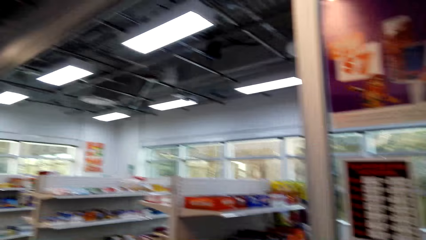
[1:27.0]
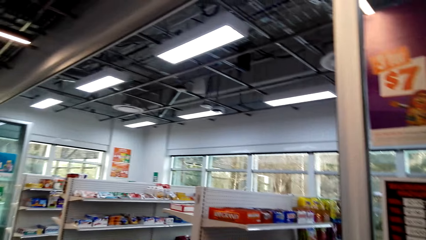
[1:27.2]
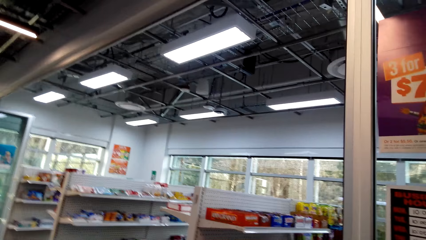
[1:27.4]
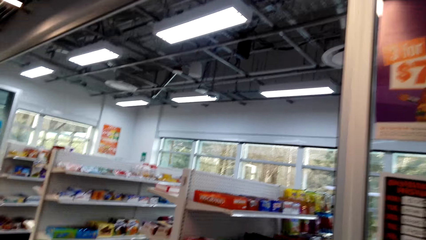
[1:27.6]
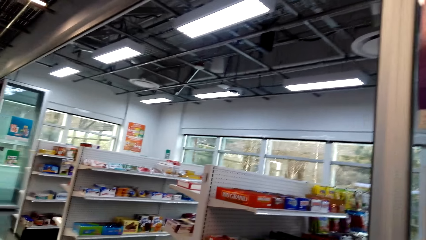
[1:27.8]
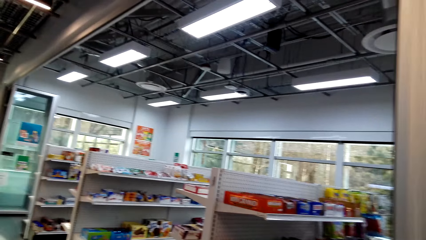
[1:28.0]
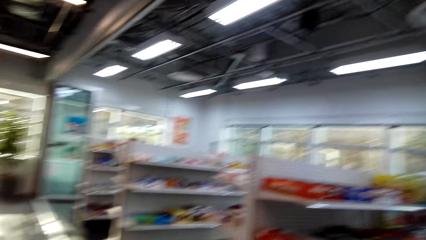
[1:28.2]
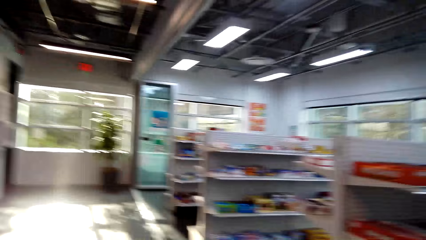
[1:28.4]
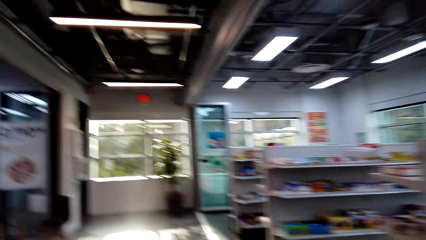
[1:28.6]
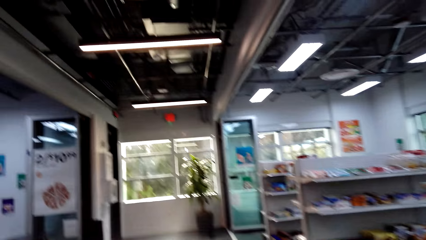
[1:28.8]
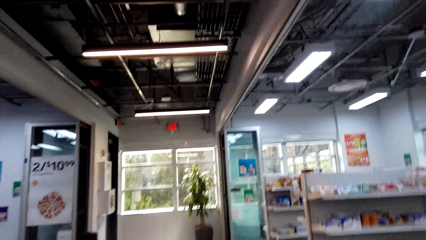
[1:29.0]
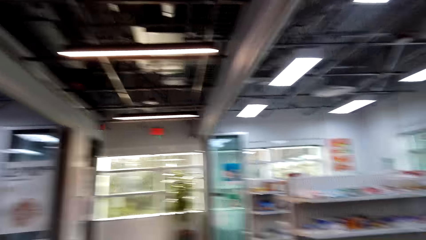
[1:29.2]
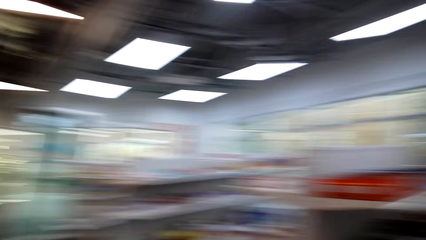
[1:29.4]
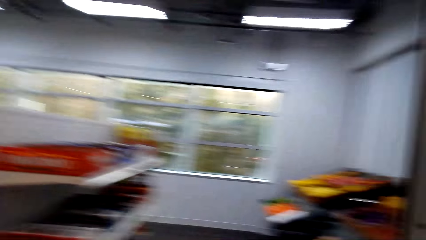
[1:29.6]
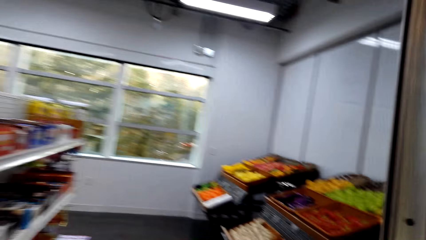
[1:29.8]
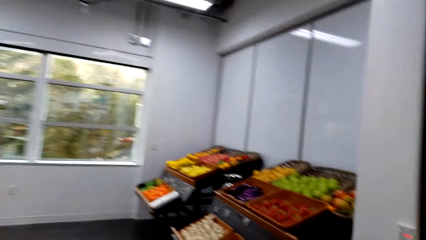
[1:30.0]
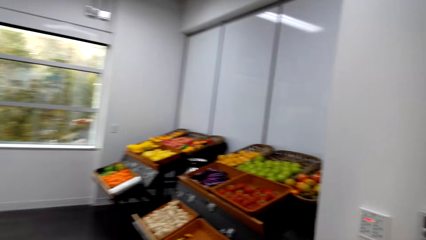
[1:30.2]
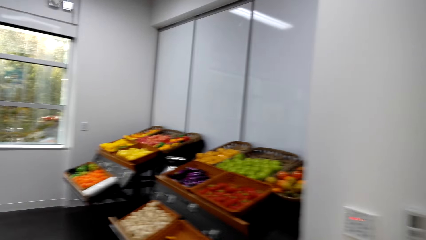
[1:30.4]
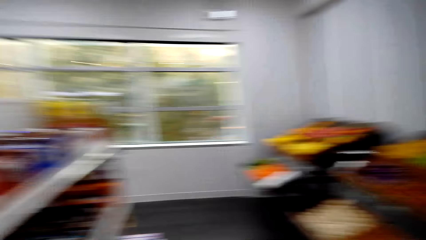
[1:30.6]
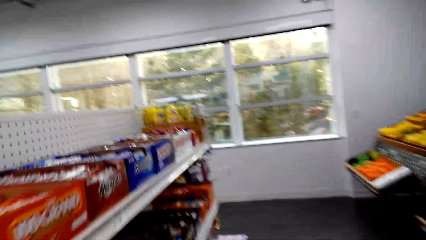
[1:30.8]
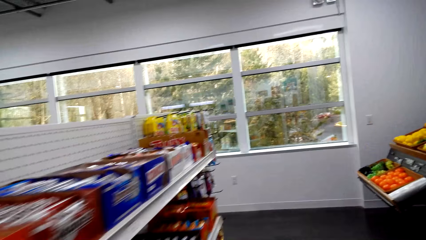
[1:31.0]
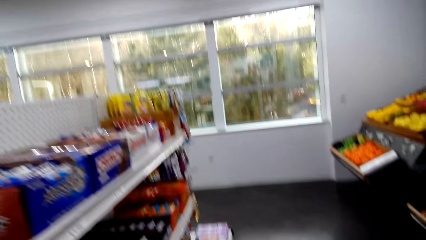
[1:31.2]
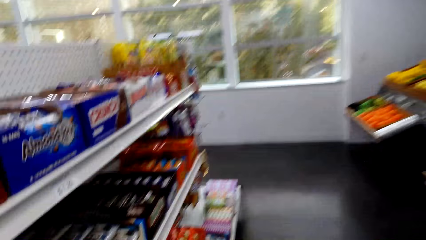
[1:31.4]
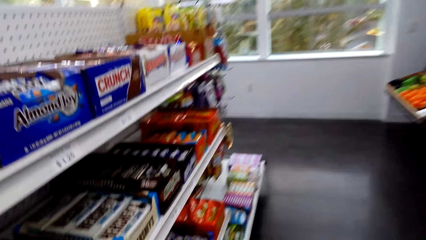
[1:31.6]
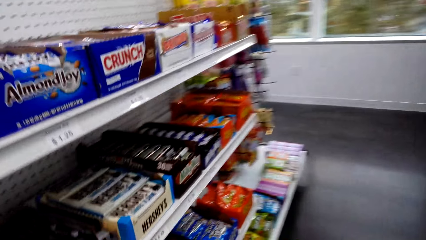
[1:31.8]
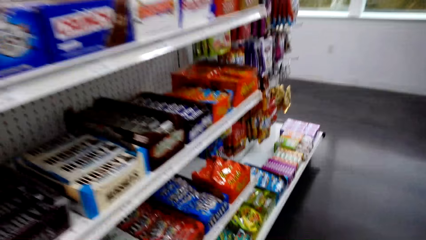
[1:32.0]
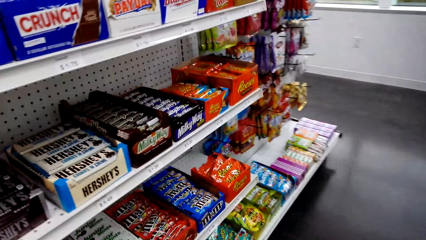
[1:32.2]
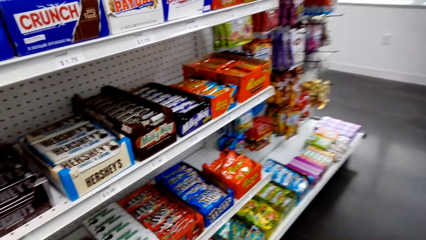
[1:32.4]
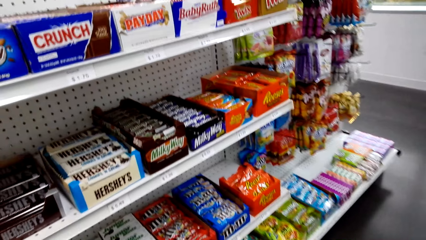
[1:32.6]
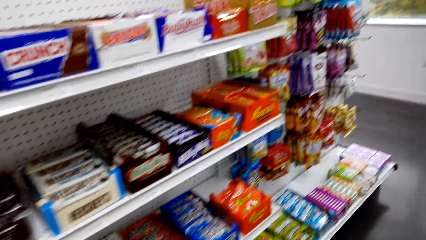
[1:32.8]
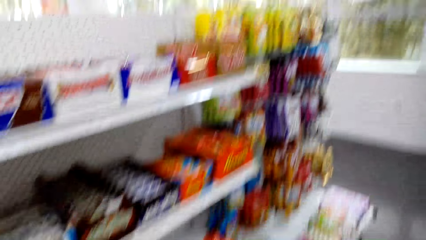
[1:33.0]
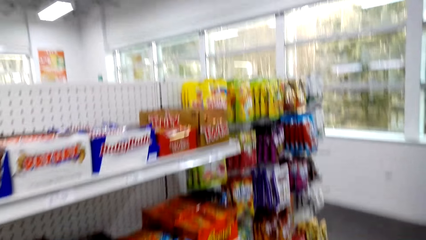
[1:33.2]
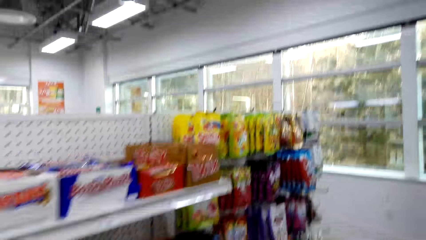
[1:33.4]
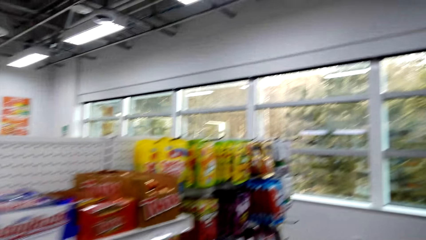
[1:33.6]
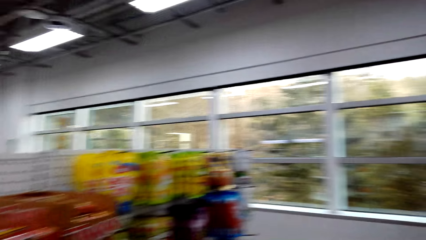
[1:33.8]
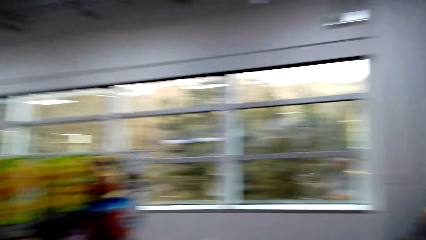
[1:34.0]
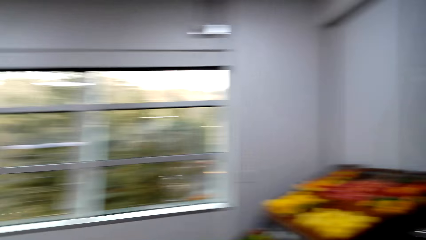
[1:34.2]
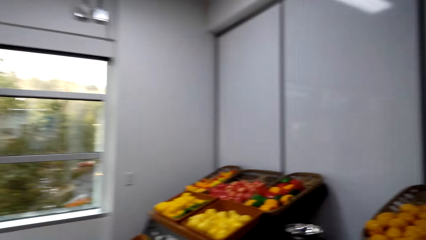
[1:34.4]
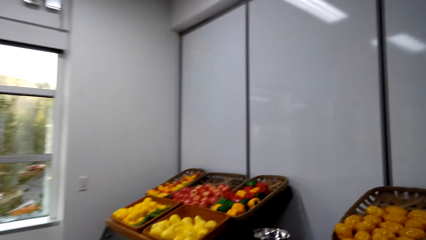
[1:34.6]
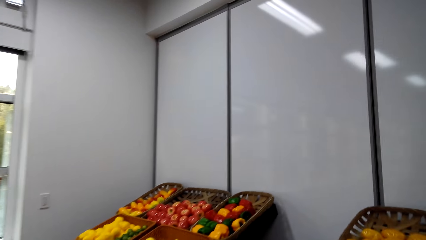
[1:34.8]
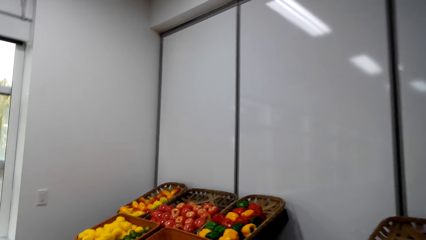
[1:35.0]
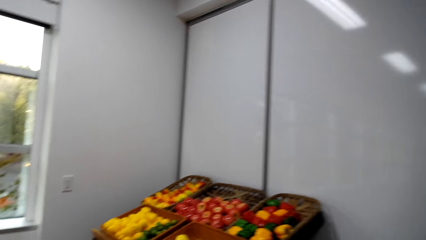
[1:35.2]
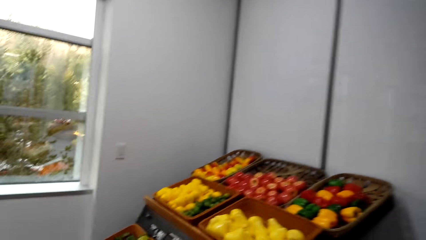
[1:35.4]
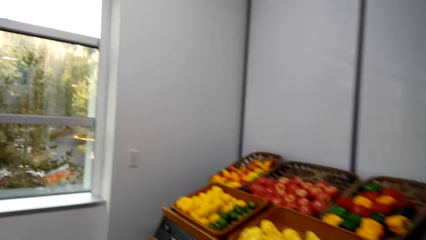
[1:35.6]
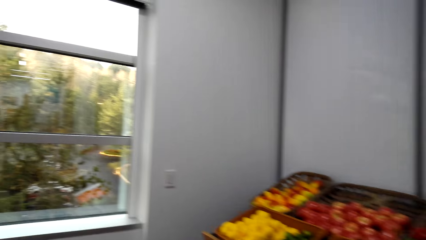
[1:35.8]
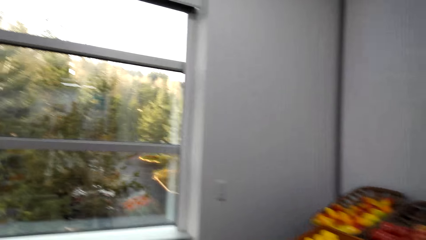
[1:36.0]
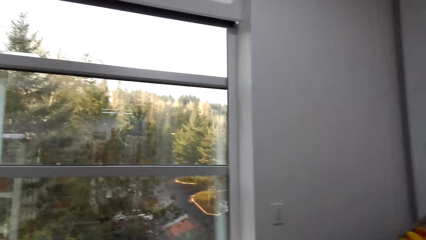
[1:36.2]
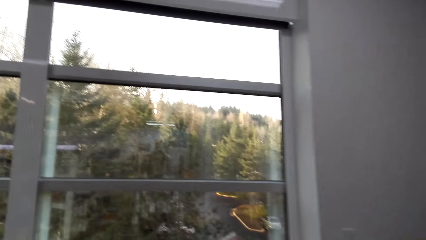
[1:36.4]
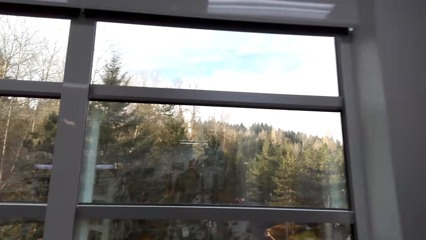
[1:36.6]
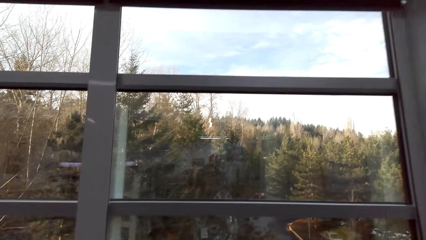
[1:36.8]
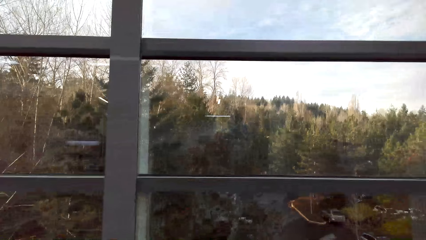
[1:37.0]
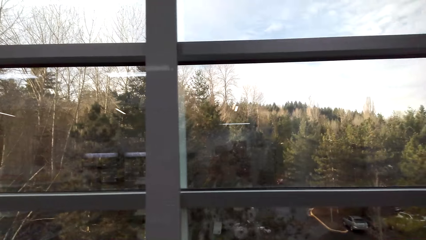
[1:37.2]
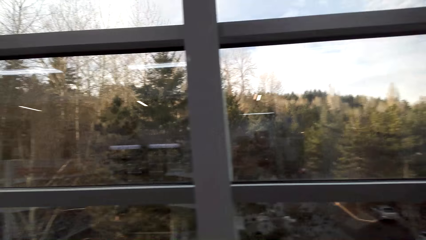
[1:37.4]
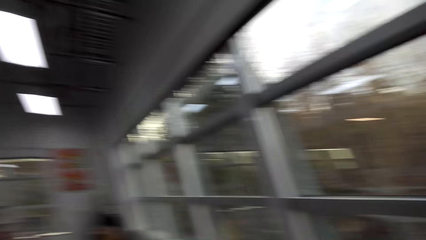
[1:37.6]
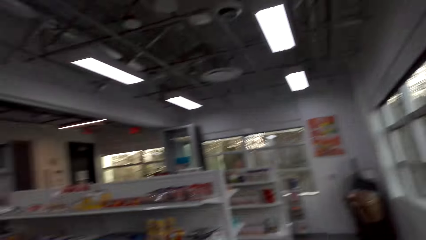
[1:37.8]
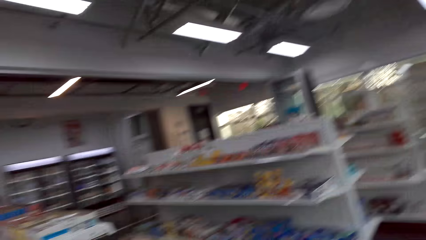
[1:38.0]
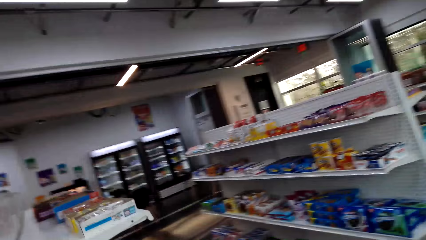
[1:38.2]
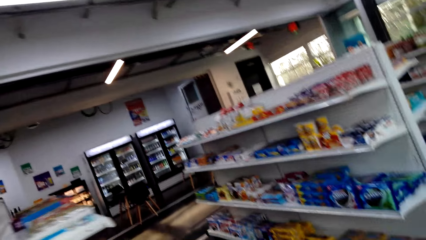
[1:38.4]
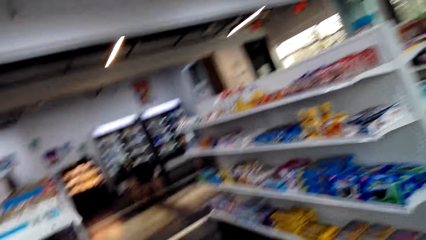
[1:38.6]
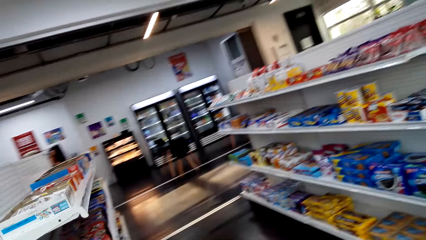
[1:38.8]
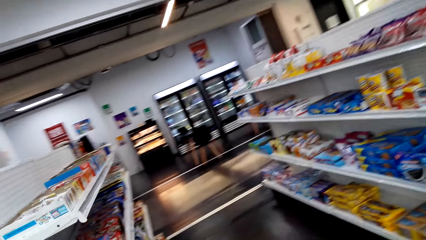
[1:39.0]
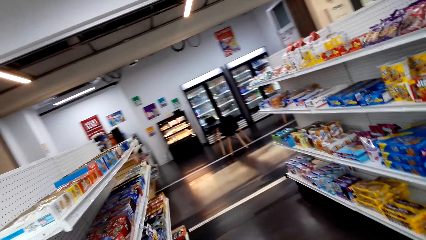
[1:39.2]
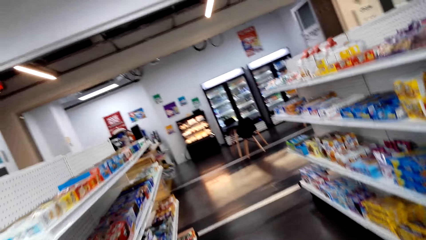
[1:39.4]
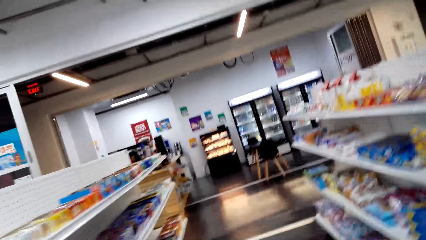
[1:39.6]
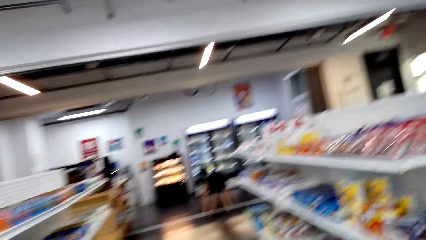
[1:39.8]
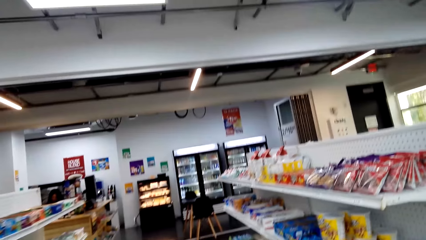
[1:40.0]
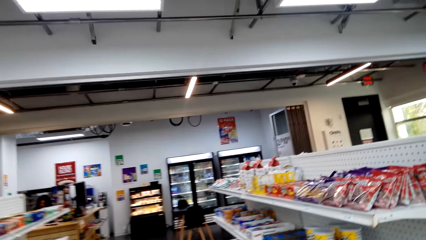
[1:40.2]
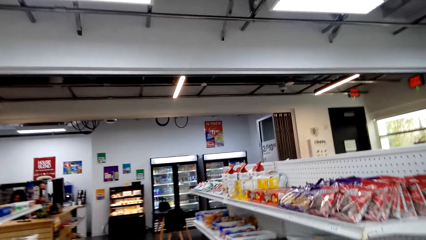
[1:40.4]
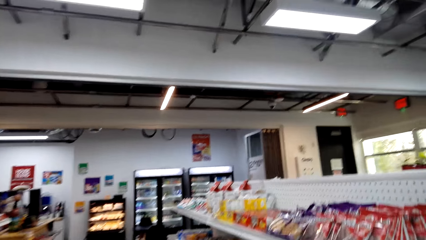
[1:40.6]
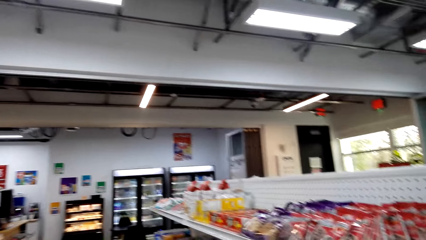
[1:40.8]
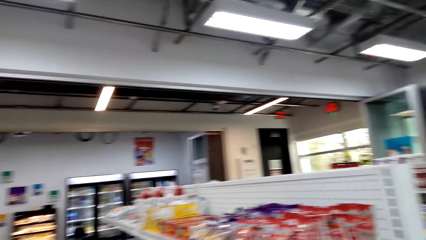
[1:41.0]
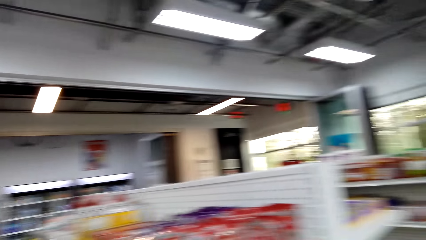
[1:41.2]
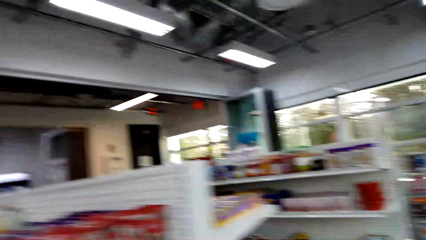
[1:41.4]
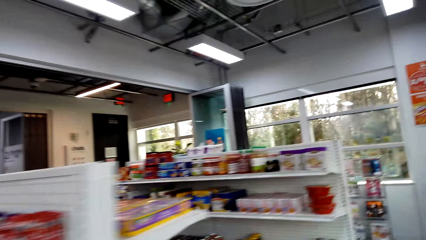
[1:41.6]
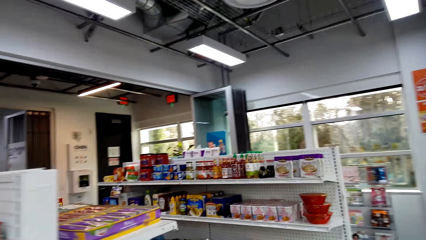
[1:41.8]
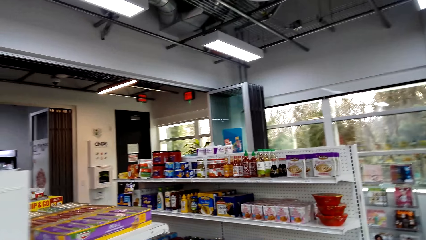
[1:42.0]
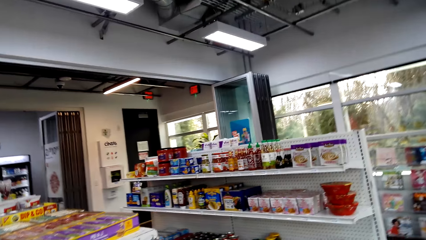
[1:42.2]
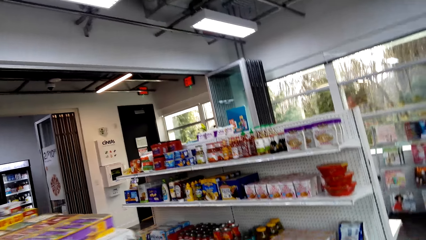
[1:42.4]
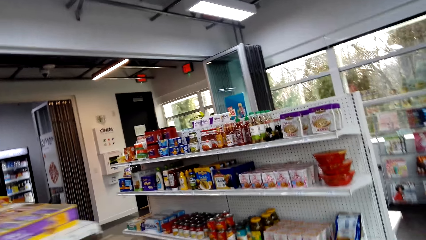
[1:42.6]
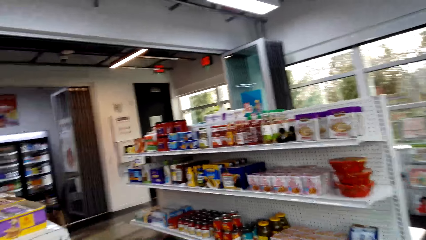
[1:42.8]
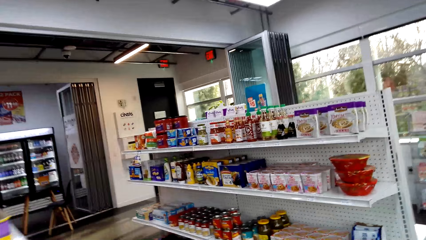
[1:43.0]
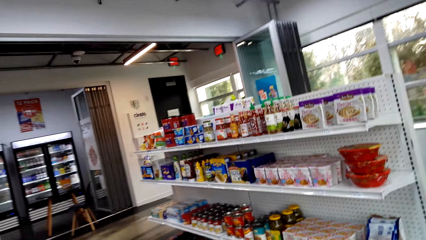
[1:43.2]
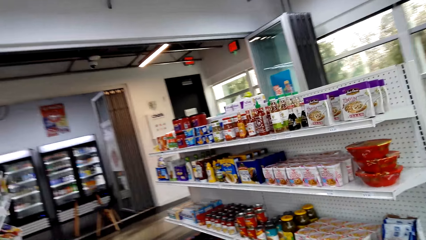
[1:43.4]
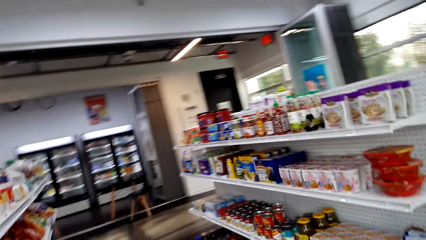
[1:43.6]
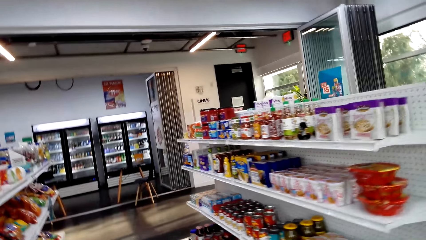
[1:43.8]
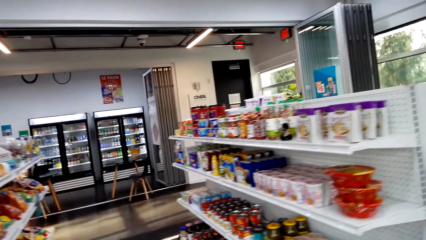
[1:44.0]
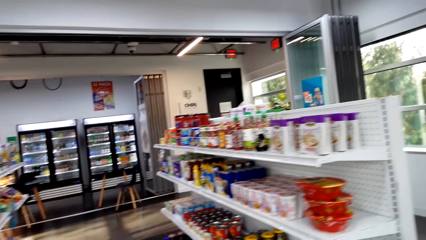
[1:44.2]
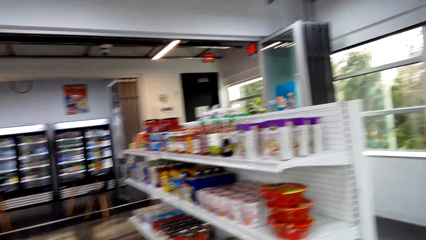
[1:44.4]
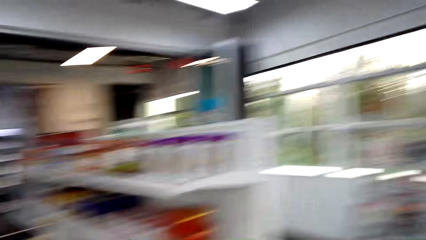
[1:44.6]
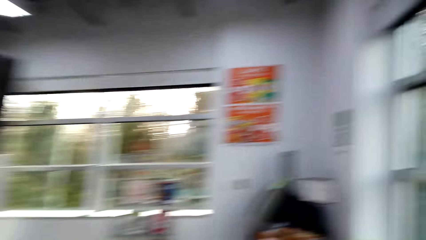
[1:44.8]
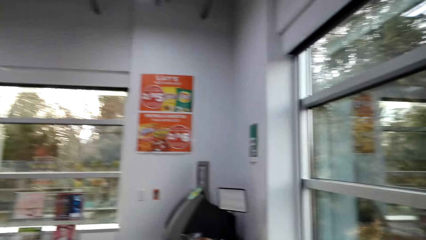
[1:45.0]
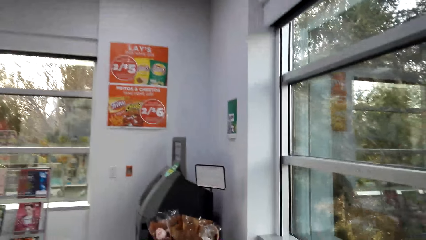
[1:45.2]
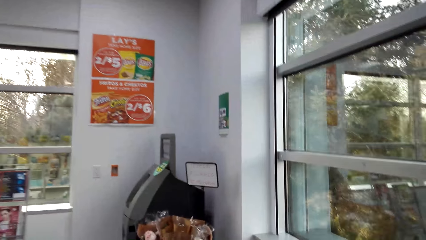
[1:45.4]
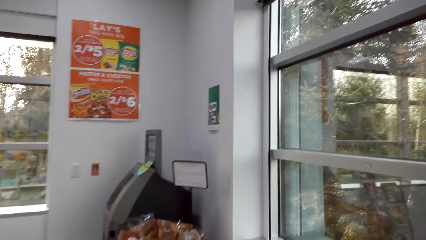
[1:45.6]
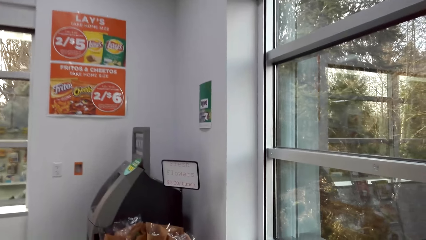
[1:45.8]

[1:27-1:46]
The camera wearer looks around. They walk in a supermarket. They look around. They walk in the supermarket. They look around. They walk in the supermarket.
